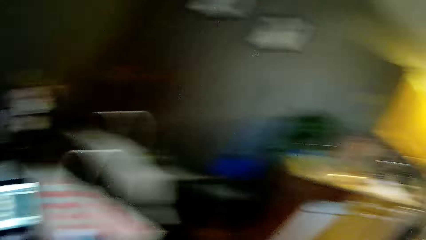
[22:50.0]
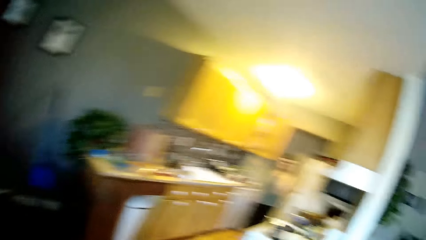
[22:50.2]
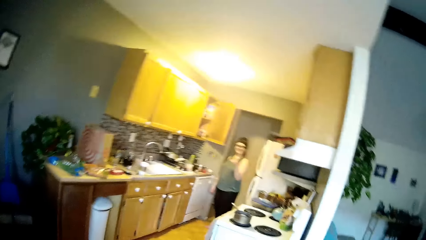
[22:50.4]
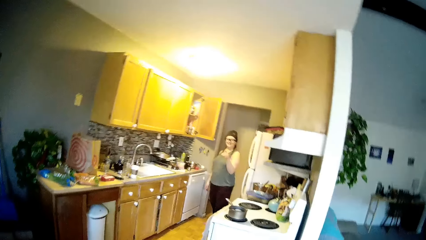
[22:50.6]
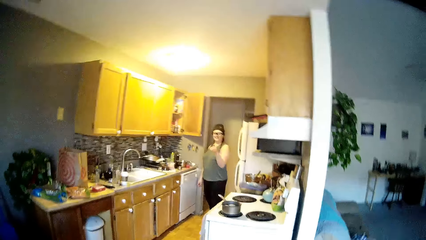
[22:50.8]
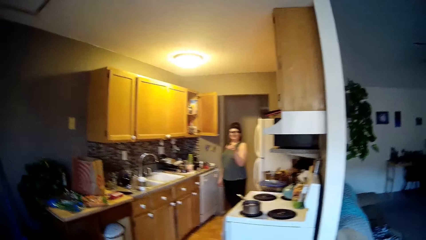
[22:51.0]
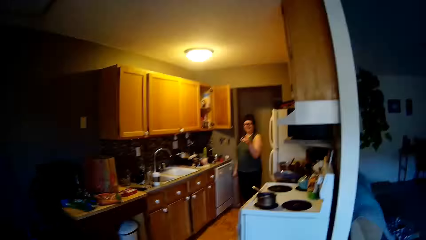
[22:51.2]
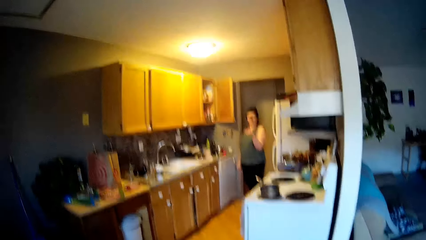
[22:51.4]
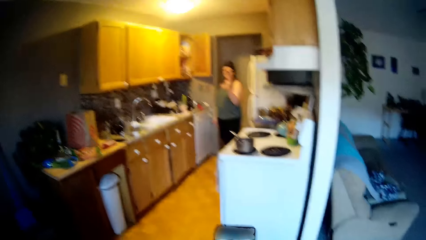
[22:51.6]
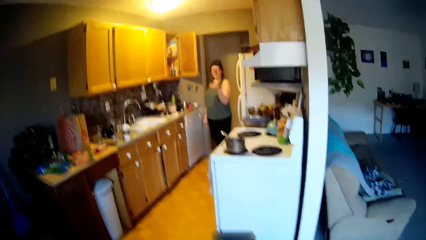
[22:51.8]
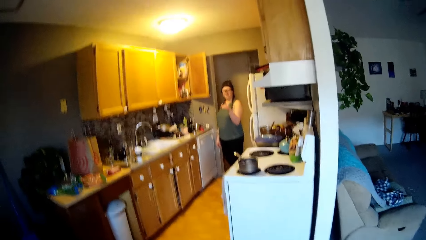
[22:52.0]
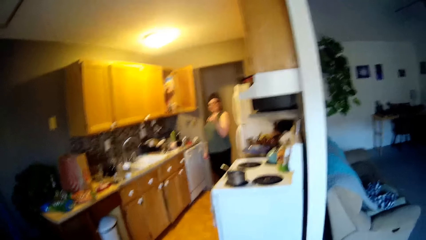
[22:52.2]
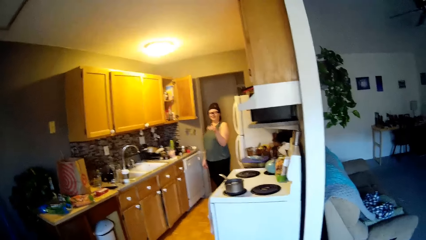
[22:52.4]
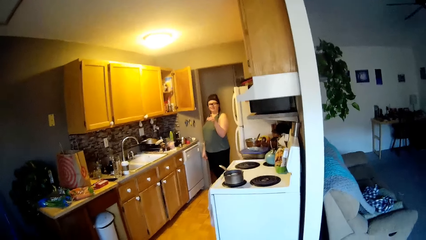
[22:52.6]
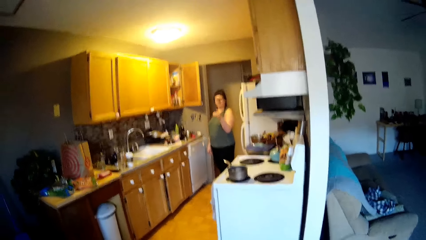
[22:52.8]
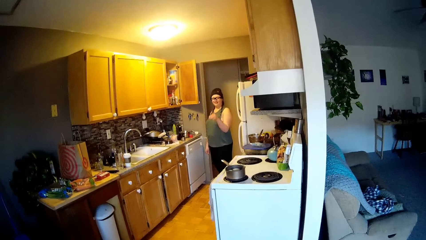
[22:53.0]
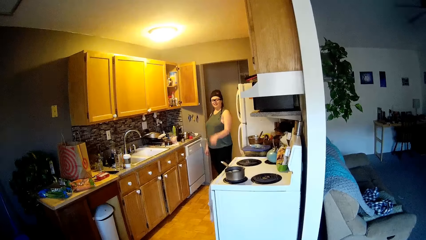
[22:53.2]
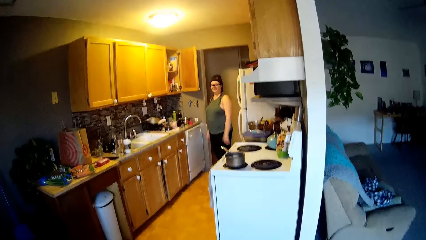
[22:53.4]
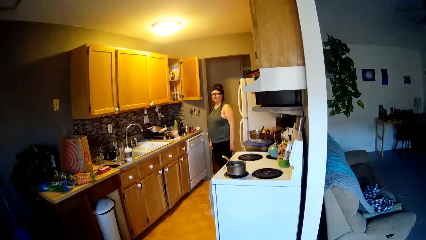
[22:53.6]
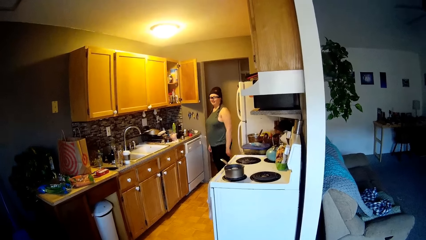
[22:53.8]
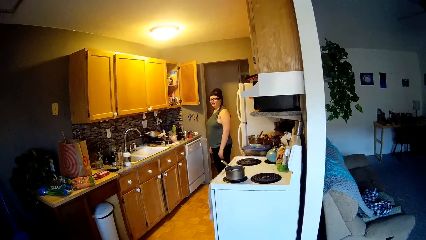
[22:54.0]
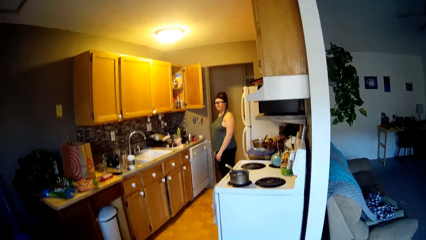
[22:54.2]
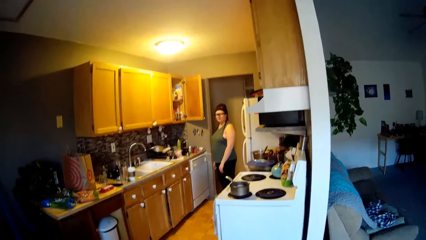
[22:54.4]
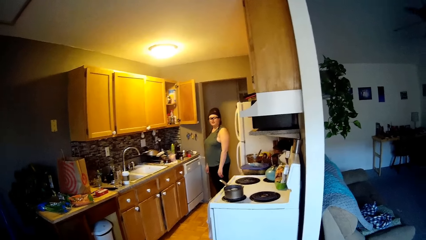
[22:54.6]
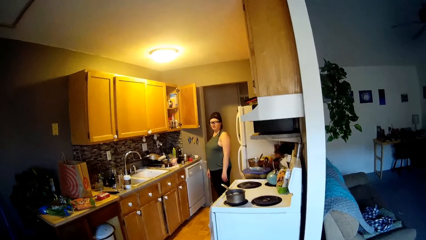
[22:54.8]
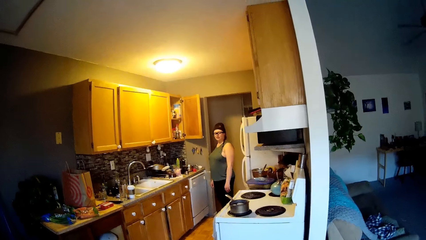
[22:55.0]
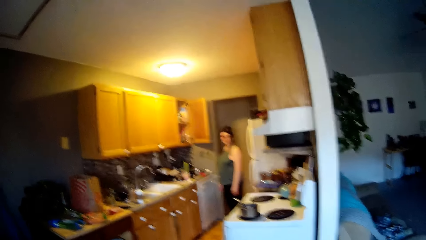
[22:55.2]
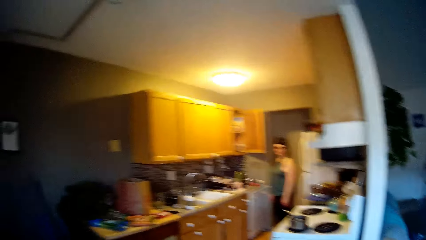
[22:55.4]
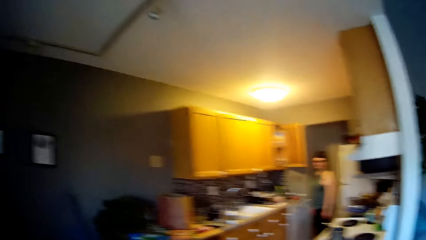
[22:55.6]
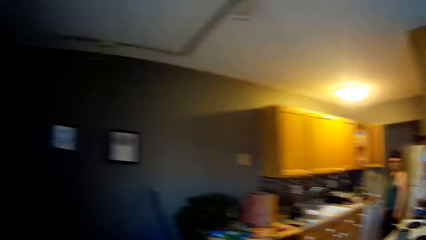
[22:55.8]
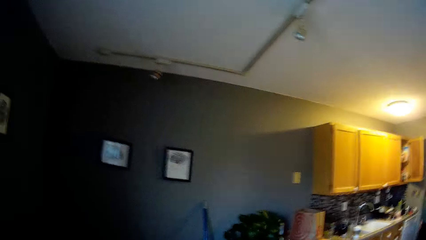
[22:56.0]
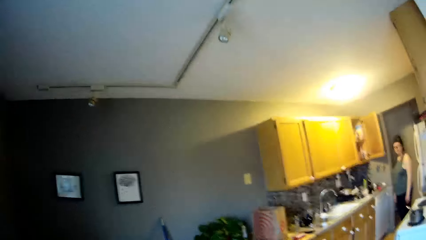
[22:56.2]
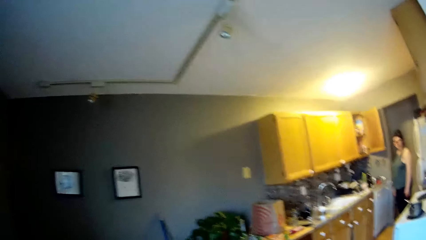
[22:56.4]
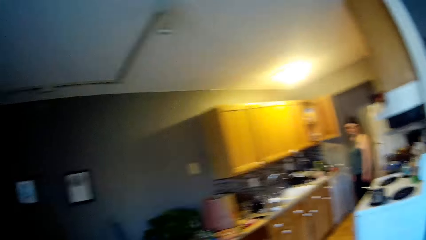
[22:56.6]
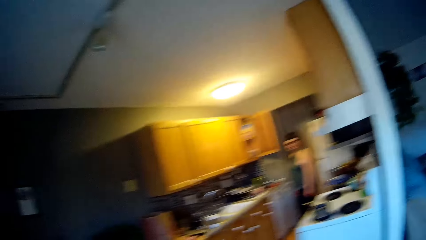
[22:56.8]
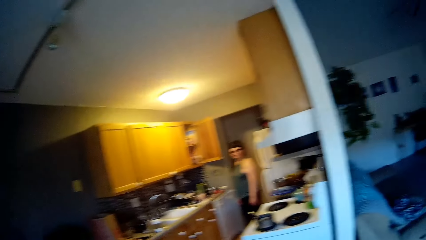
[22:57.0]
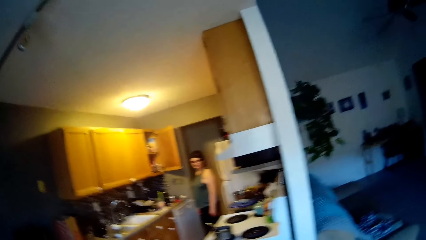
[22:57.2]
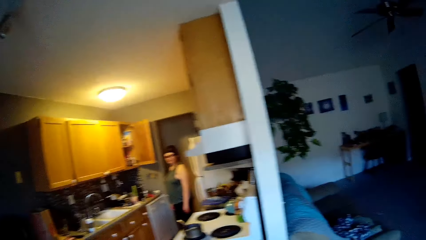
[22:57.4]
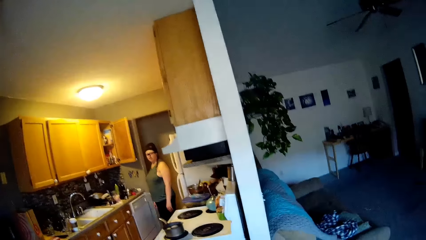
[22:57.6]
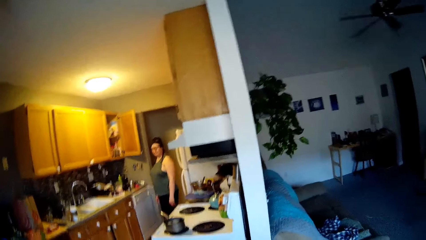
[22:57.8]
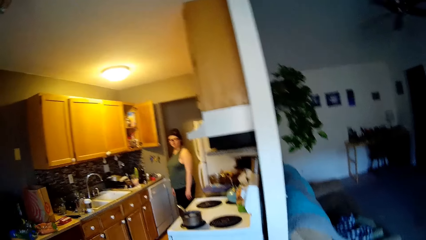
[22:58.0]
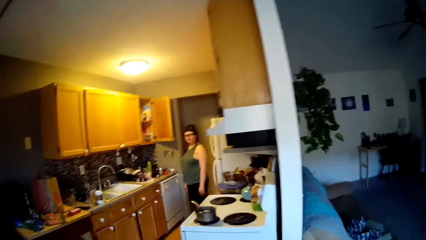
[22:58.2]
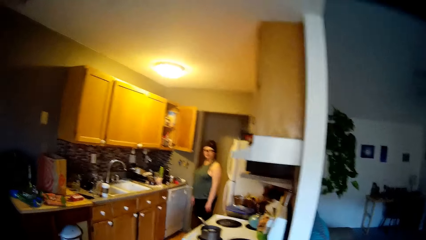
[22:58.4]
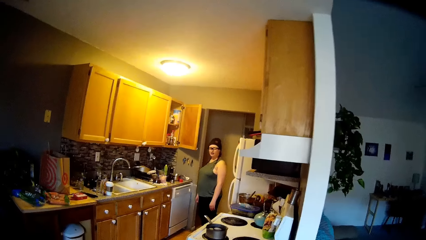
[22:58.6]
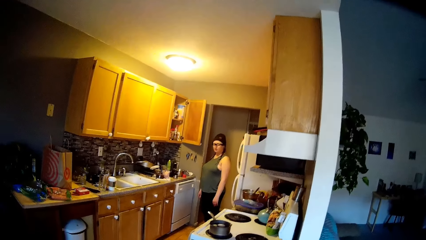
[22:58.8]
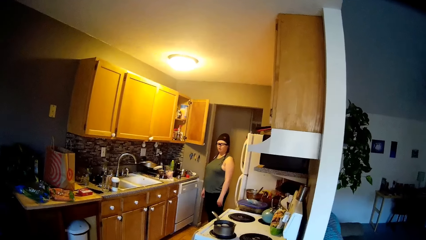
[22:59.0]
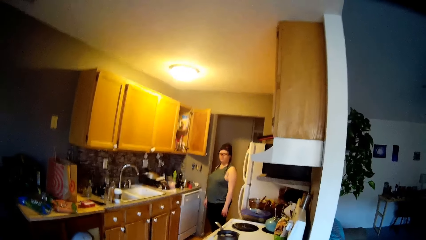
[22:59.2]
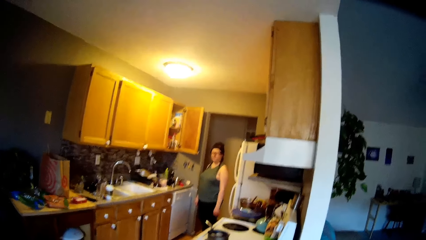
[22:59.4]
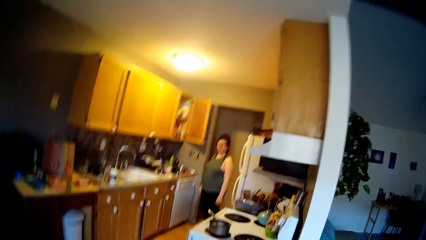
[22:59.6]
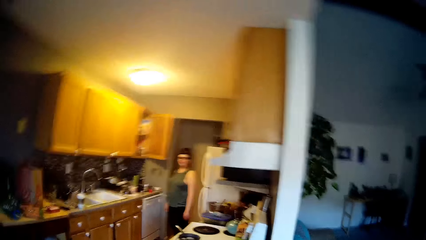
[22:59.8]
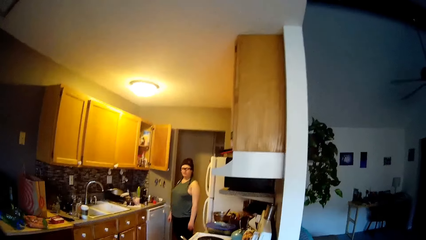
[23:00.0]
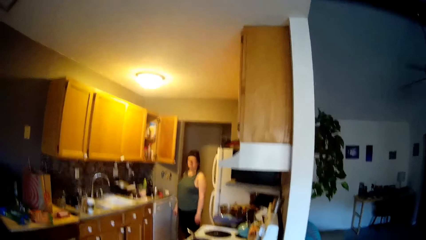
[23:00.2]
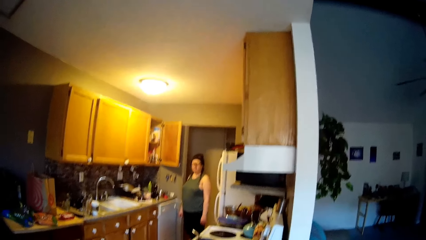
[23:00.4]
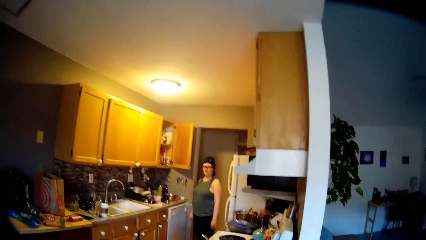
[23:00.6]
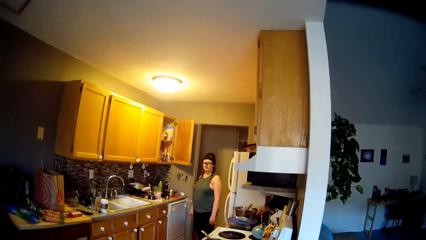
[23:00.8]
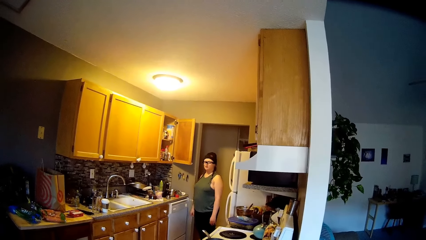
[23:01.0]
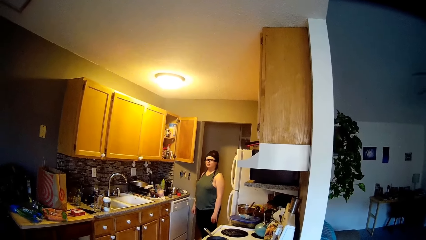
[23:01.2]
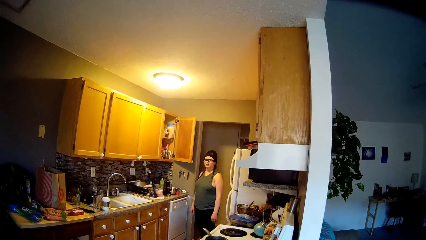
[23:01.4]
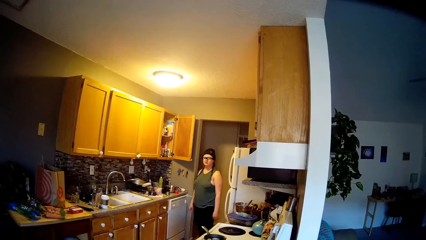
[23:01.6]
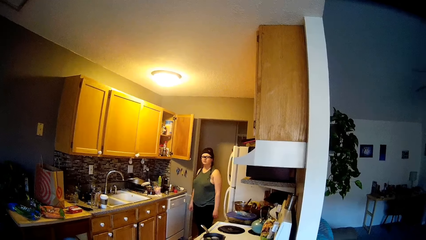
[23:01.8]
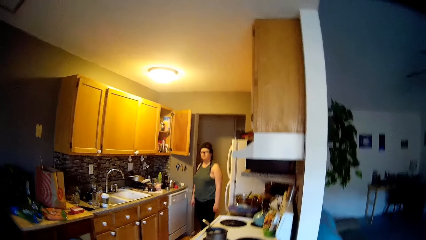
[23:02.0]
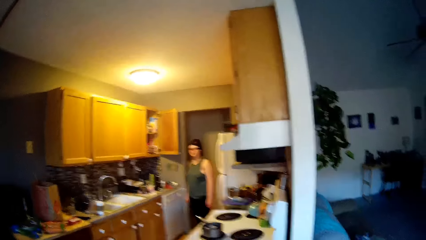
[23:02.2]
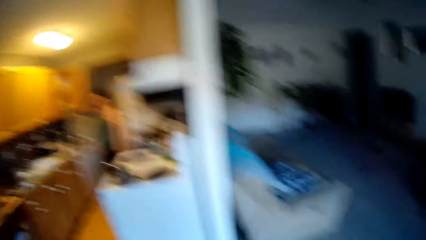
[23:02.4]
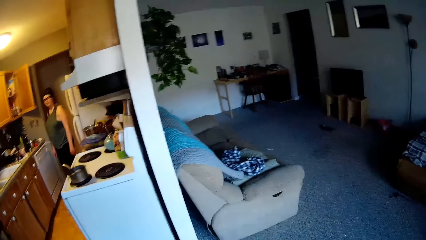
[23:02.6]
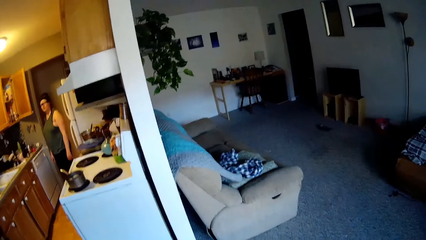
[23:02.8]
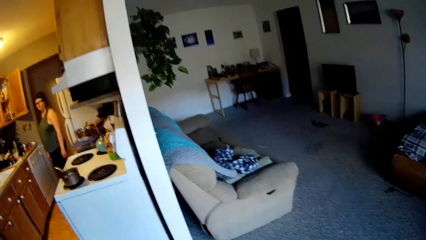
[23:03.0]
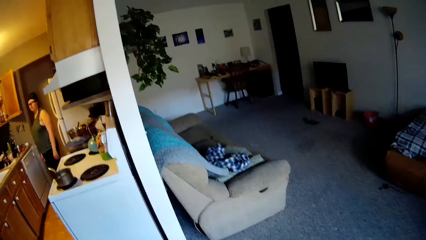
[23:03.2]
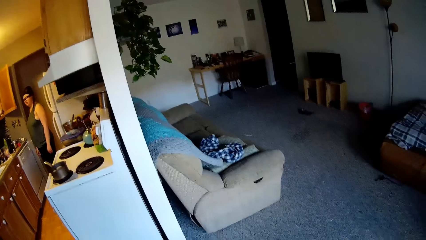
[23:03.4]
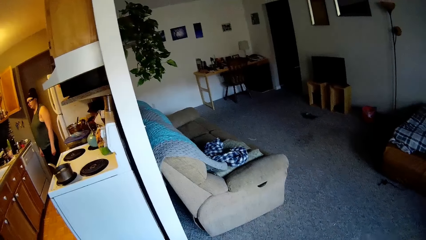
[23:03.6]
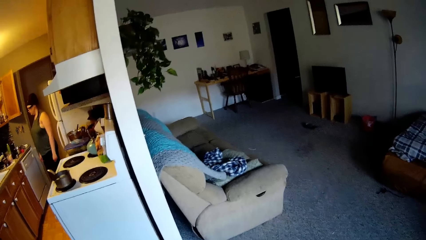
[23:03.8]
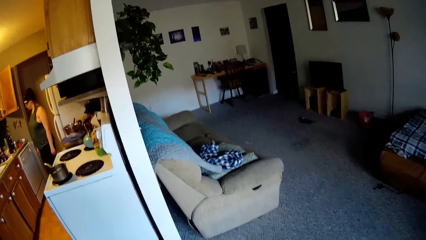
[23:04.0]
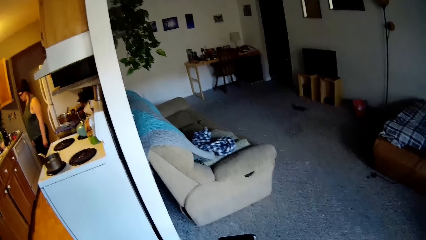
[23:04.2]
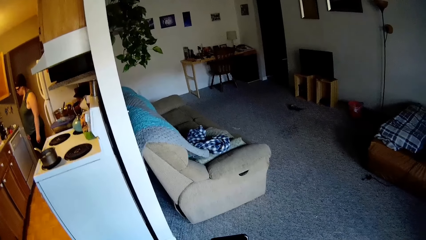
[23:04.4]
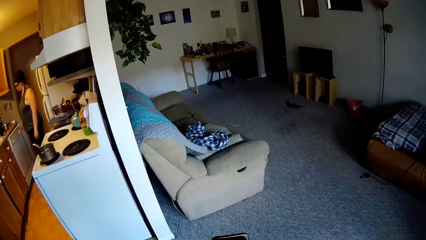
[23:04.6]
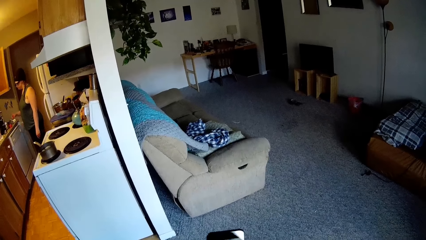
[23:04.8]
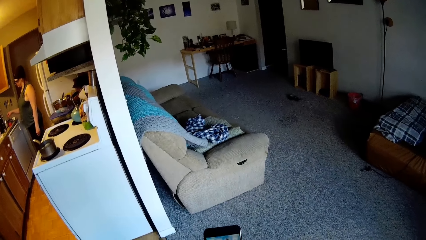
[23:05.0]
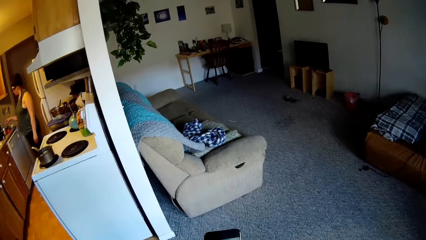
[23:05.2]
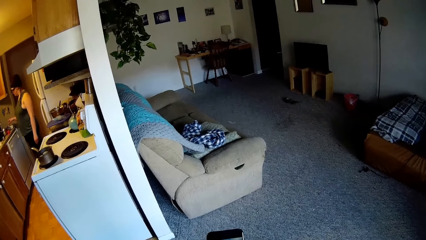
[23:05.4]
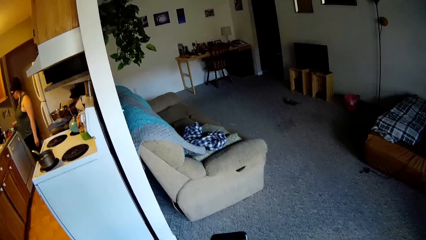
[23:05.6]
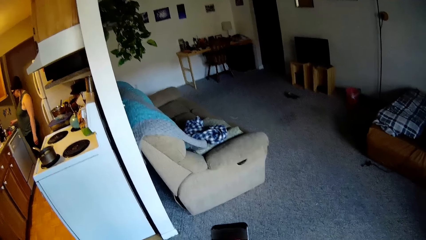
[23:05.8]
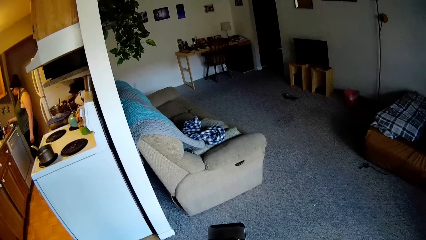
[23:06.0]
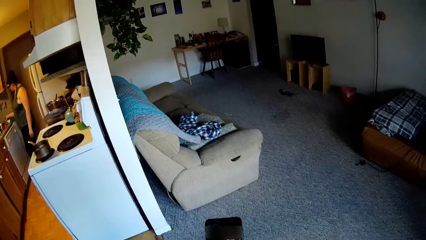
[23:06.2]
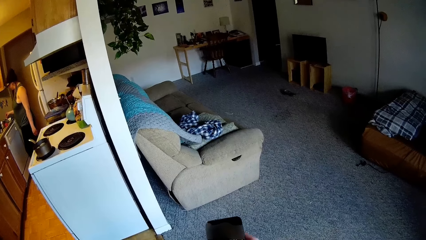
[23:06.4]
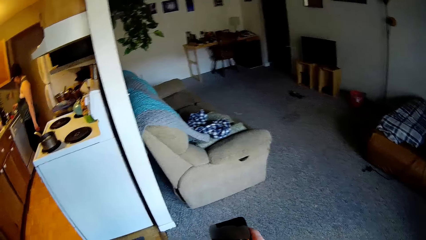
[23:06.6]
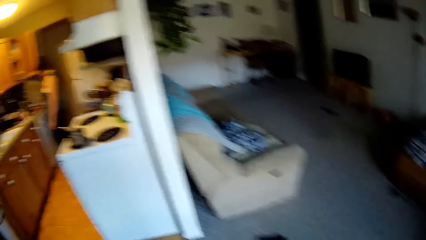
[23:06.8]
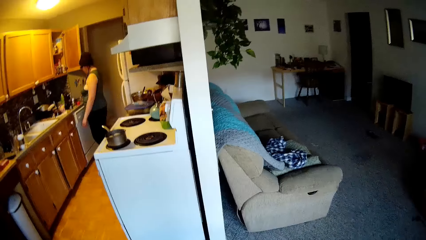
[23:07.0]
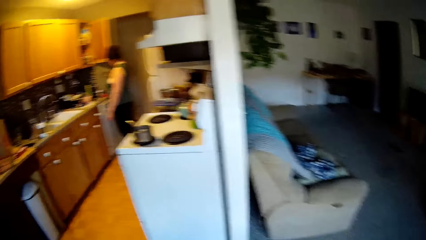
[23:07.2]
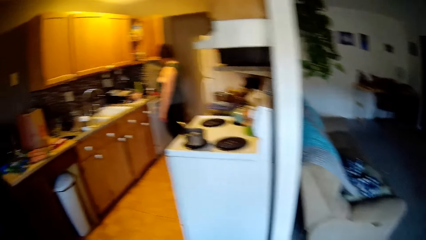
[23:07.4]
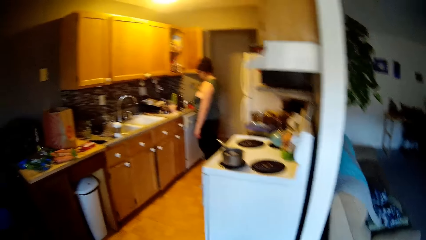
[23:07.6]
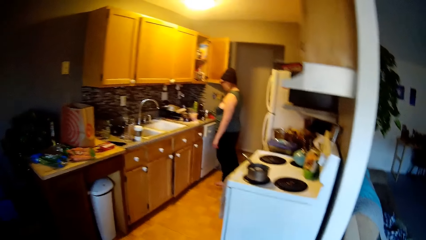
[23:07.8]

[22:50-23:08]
The camera wearer talks to a person. They use the phone.
